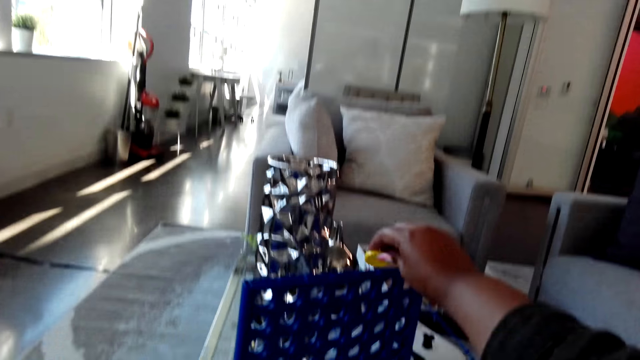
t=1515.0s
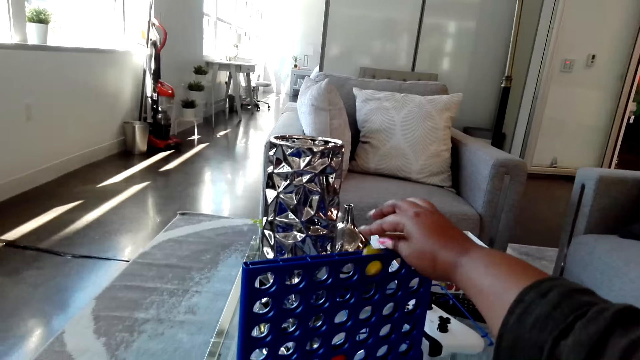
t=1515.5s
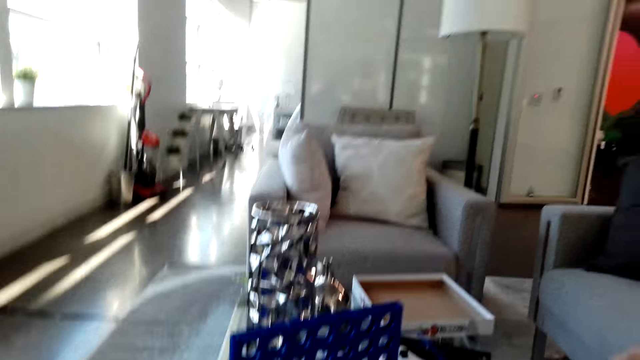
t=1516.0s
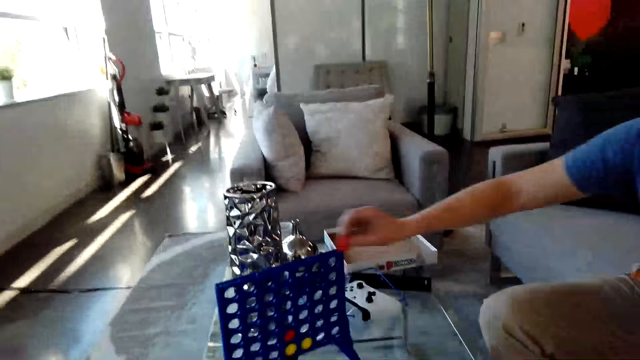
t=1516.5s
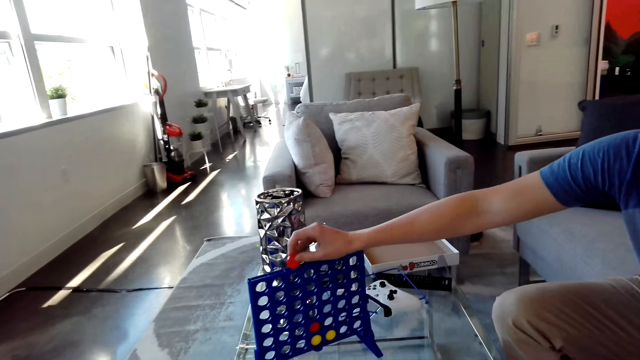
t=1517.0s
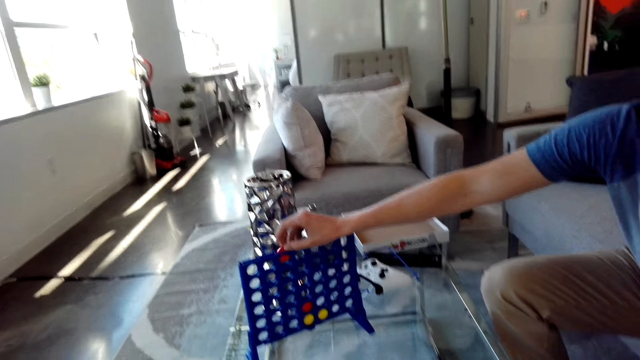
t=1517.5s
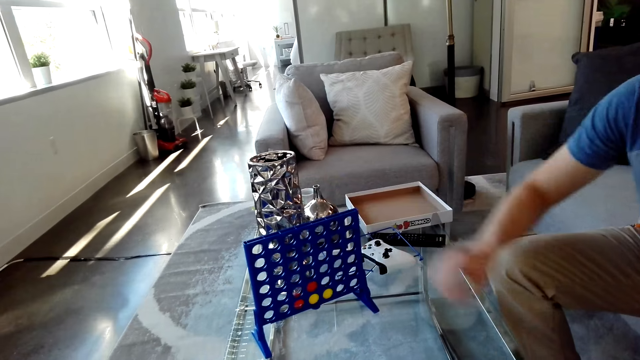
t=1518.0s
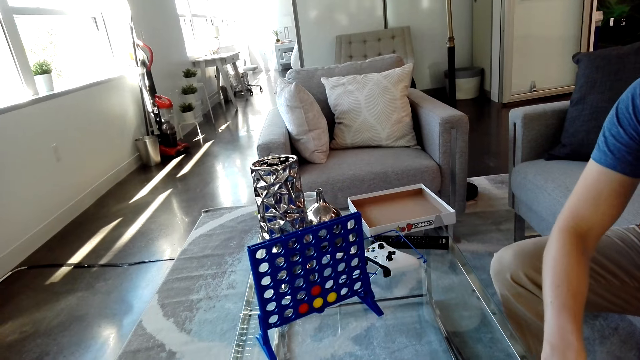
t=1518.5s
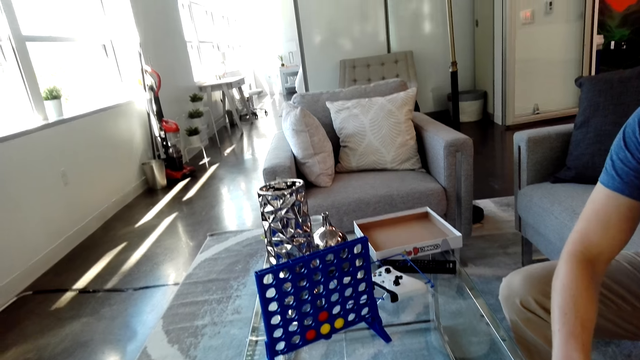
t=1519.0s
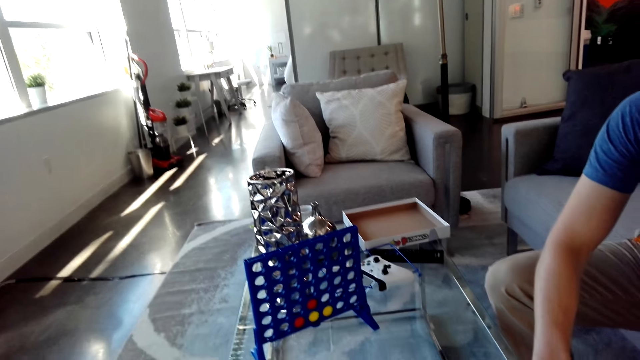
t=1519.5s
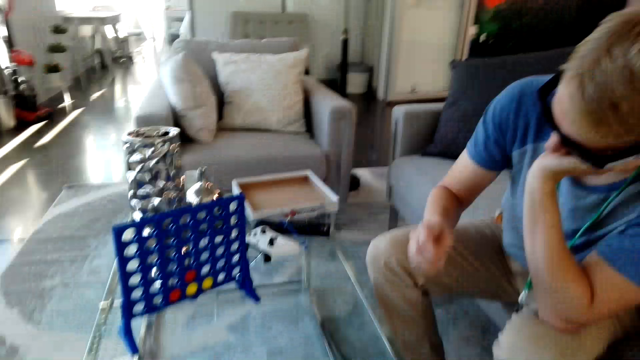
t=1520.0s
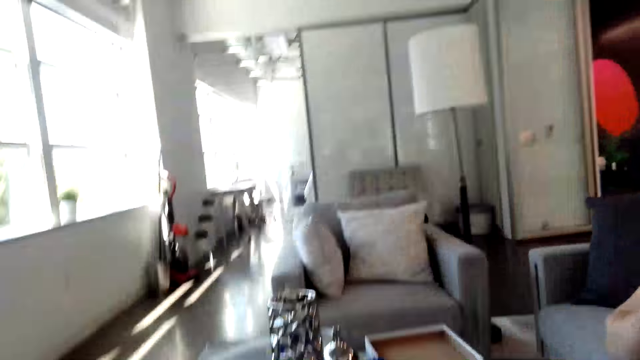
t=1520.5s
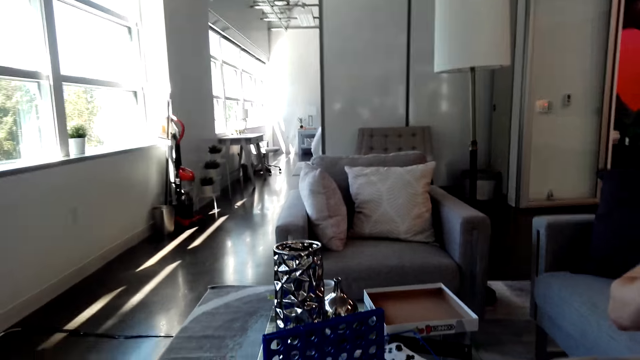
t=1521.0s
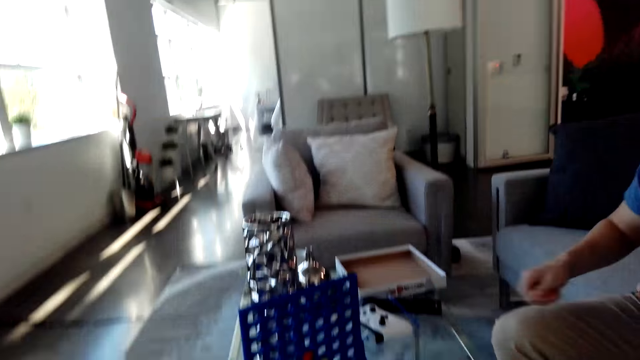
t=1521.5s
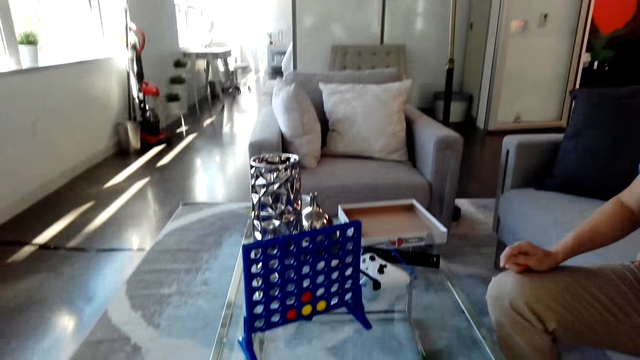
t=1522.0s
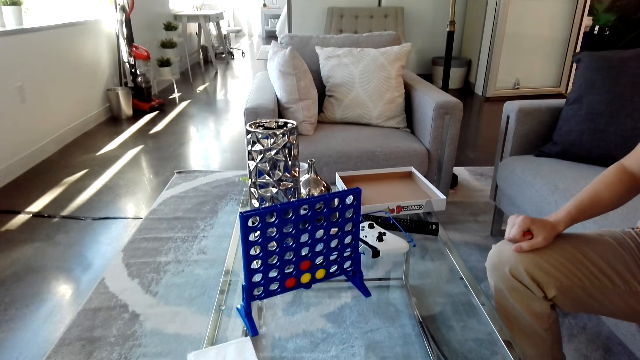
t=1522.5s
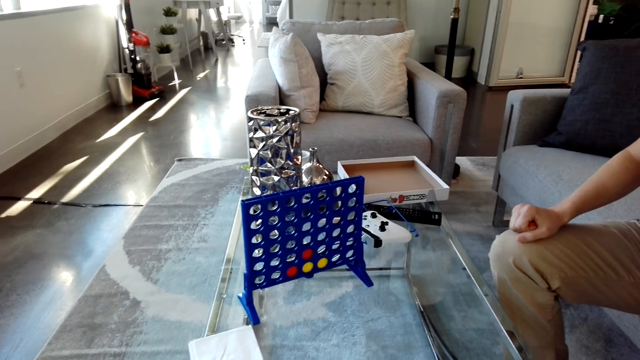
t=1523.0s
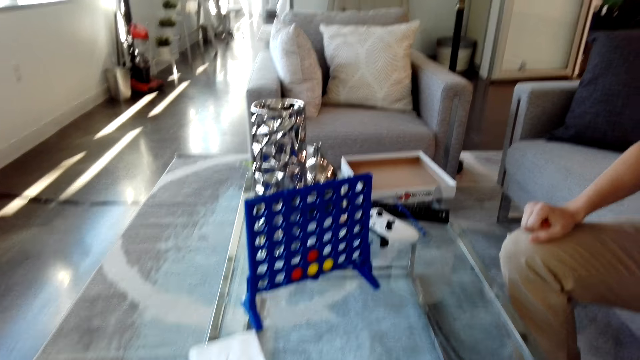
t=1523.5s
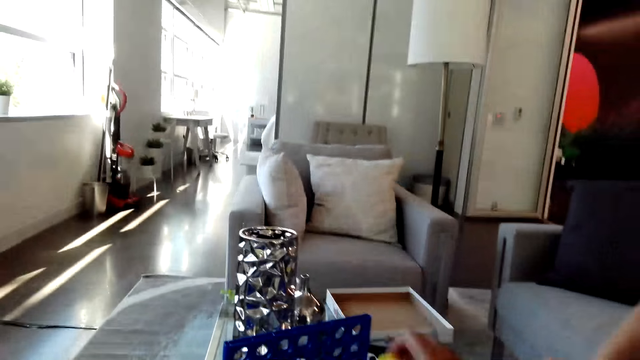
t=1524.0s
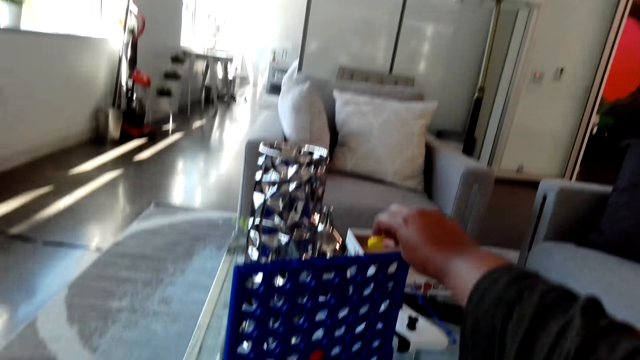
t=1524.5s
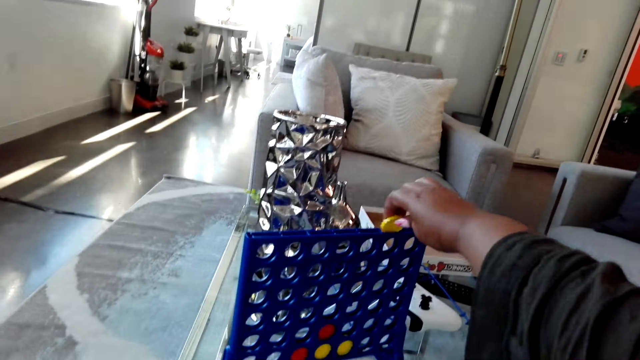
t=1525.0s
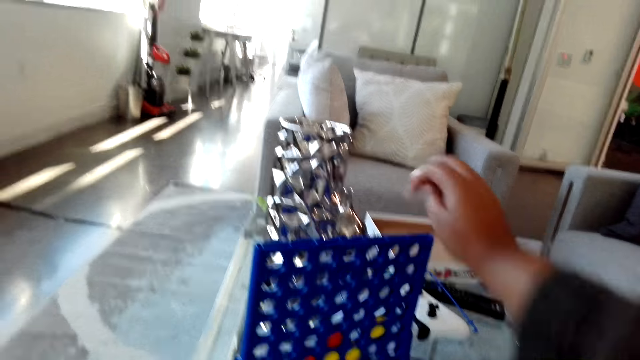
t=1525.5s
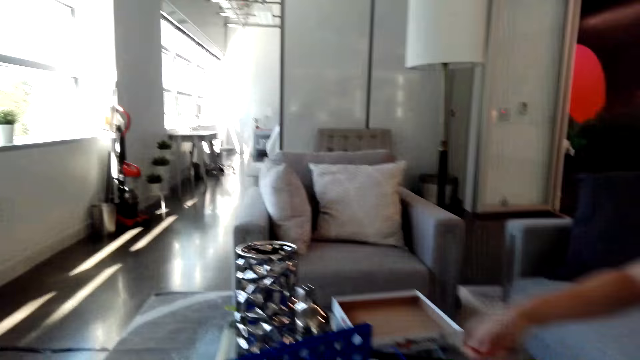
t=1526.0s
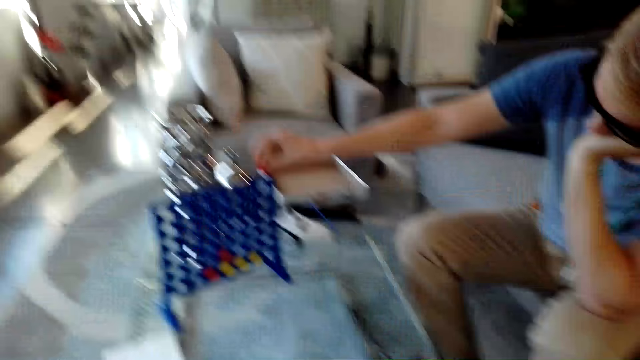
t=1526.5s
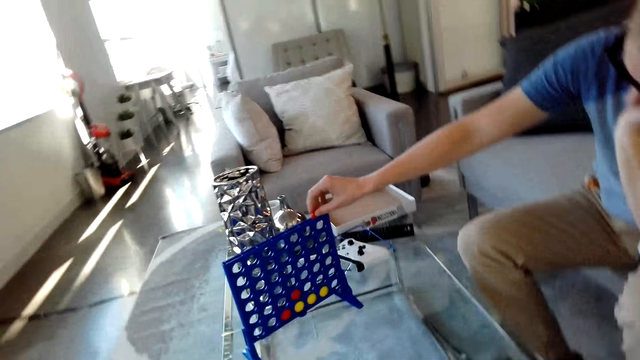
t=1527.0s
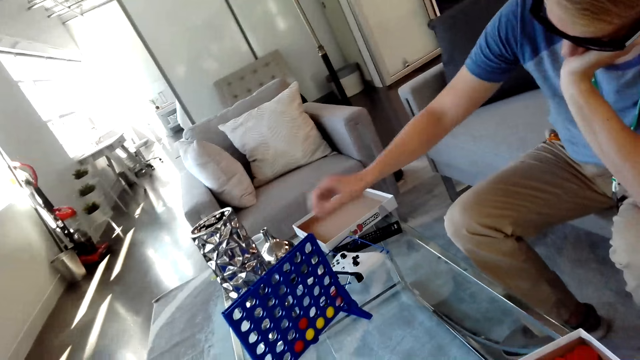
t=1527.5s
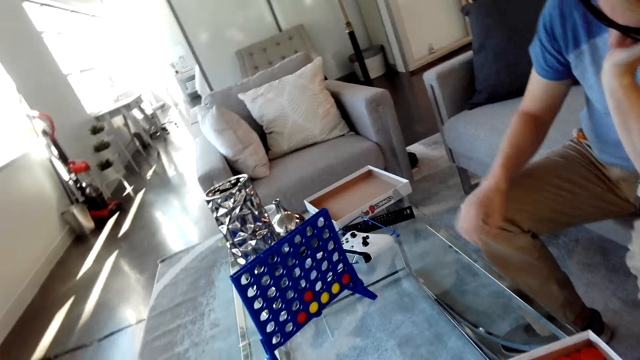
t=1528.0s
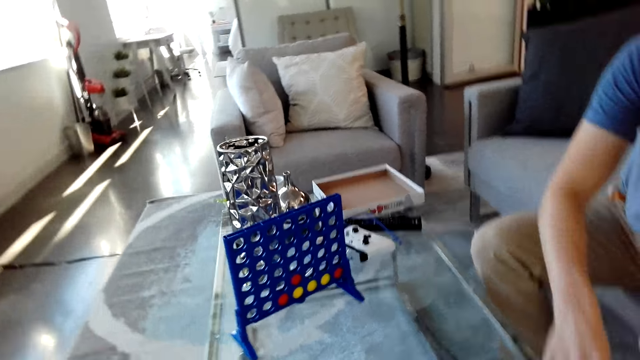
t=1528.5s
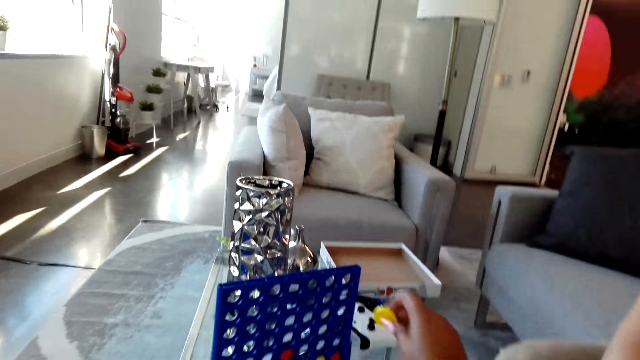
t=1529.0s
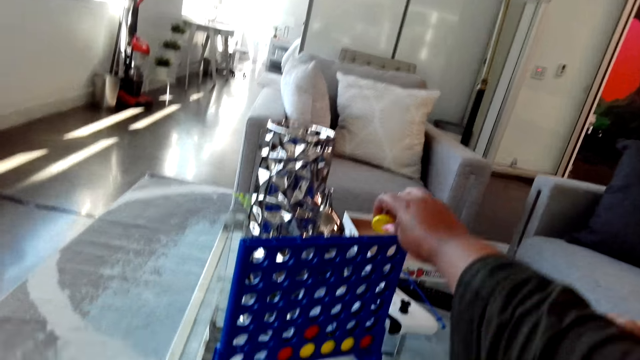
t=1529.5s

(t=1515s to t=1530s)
The camera wearer drops a yellow disc in the grid. The man drops a red disc in the grid. He picks a red disc from the box. The camera wearer looks at the grid on the table. They drop a yellow disc in the grid. The man drops a red disc in the grid.

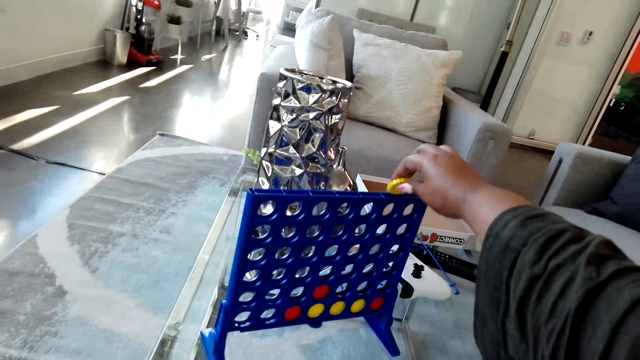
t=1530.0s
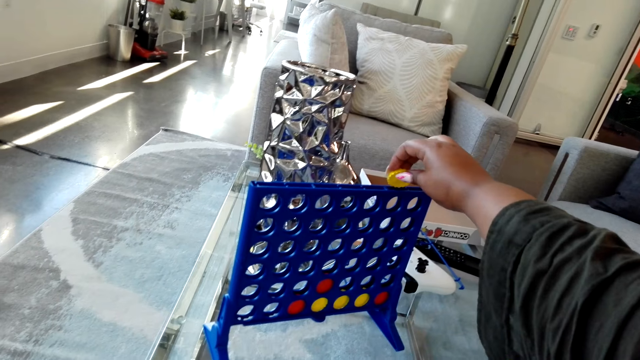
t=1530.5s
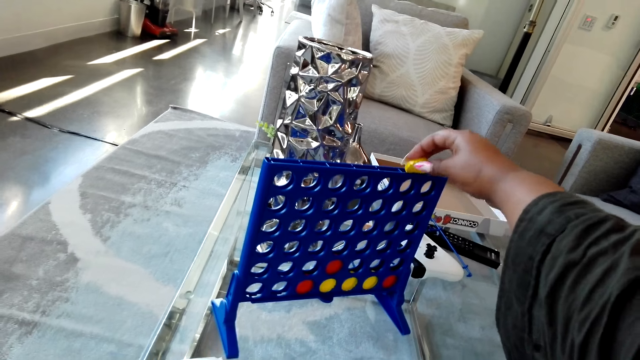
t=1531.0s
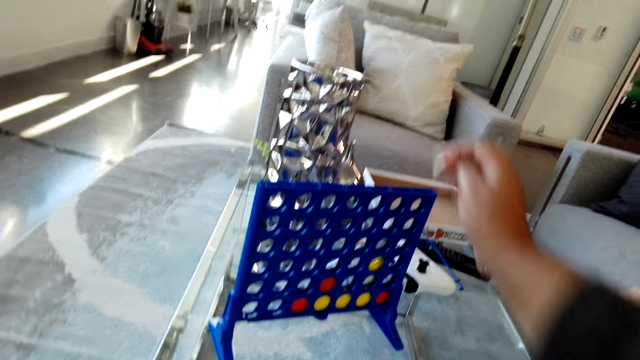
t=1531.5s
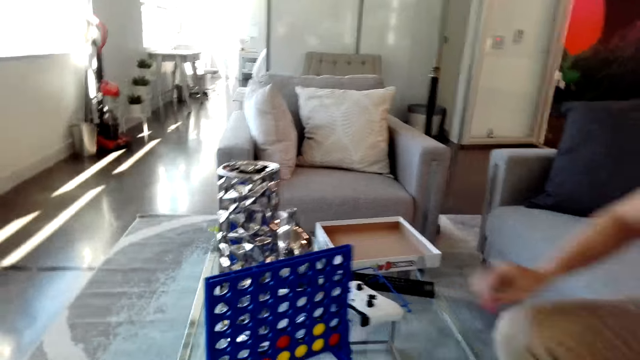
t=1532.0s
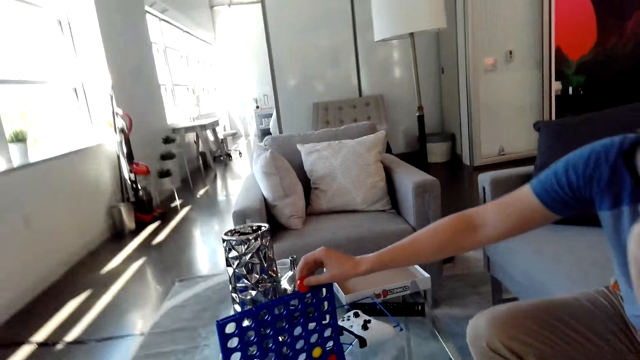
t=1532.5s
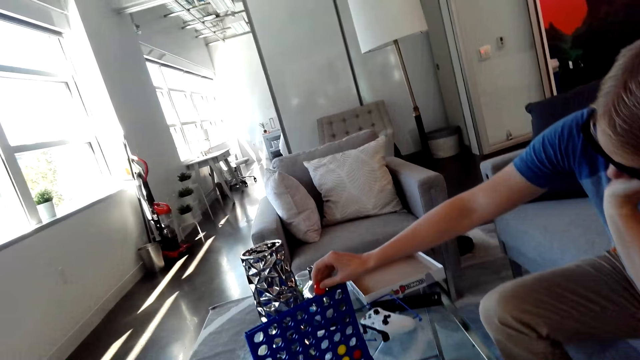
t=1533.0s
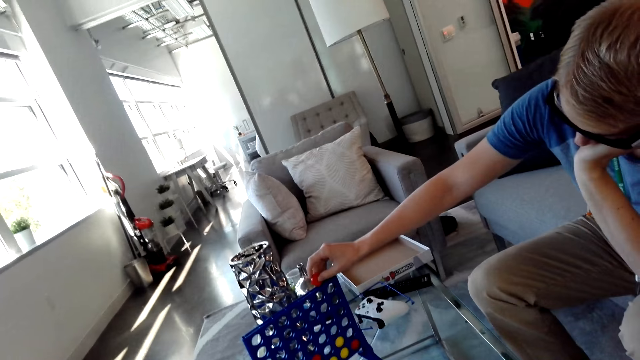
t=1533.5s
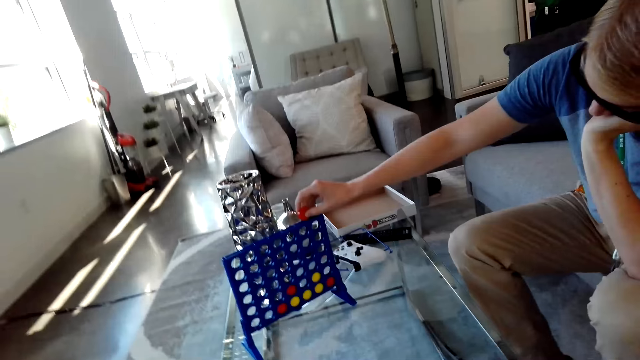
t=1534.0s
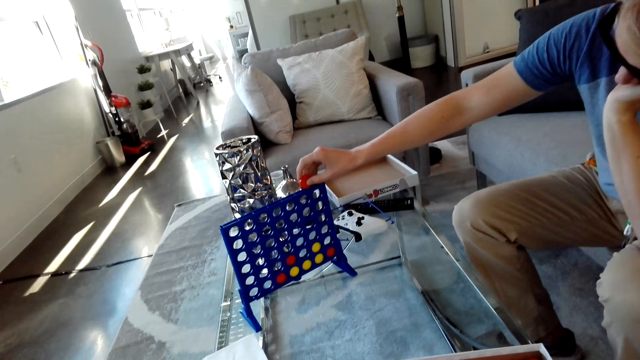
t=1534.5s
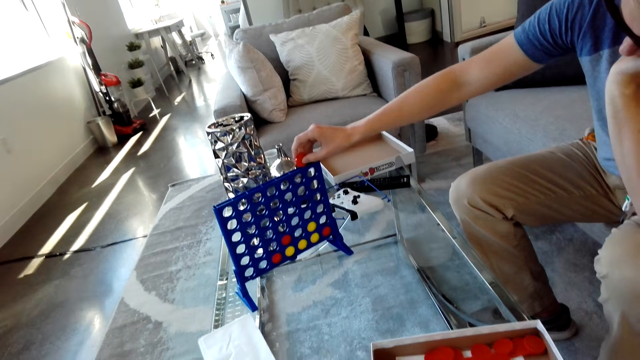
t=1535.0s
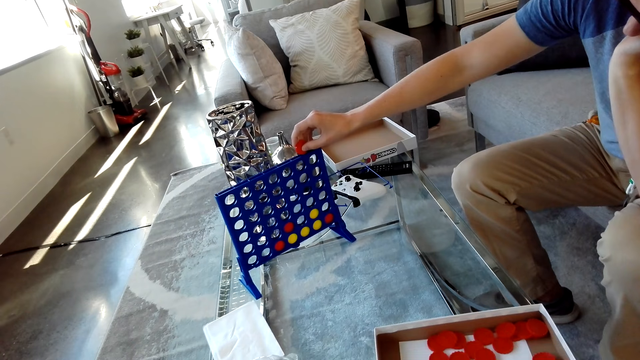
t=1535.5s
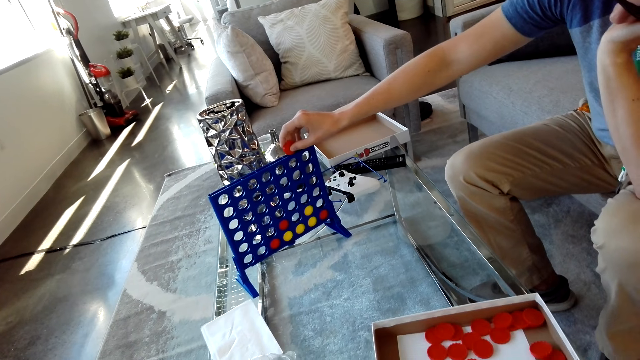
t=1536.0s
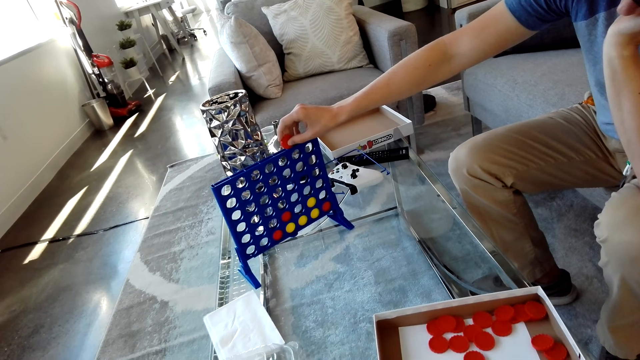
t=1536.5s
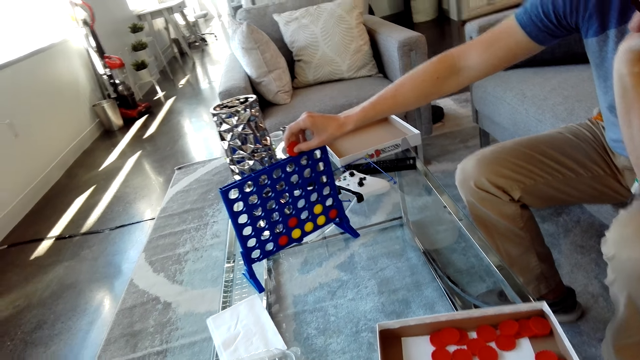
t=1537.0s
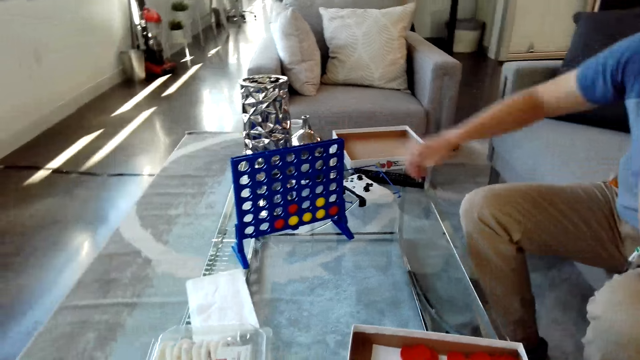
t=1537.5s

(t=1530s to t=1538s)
The camera wearer drops a yellow disc in the grid.
